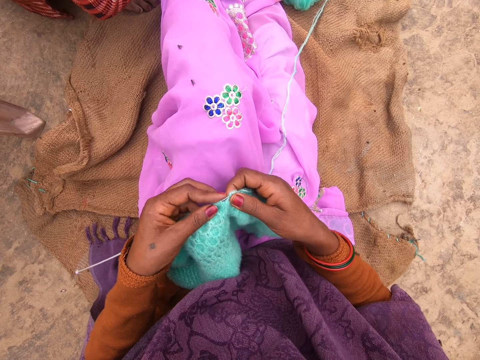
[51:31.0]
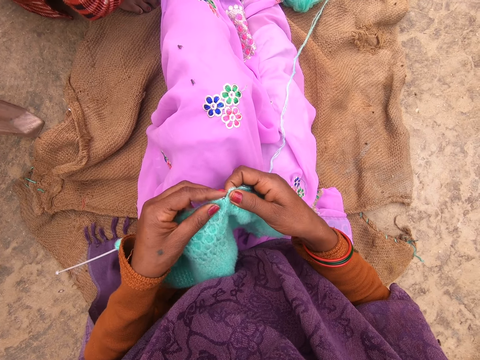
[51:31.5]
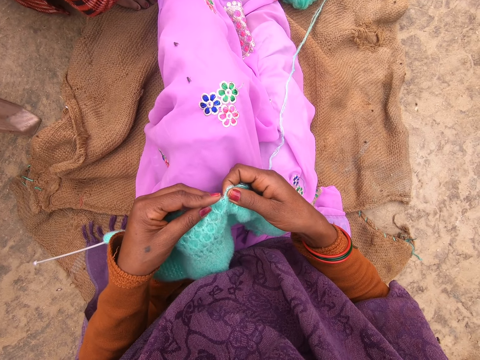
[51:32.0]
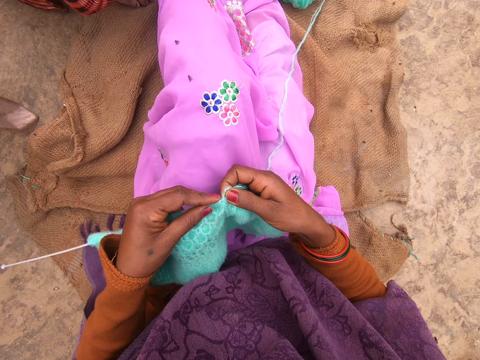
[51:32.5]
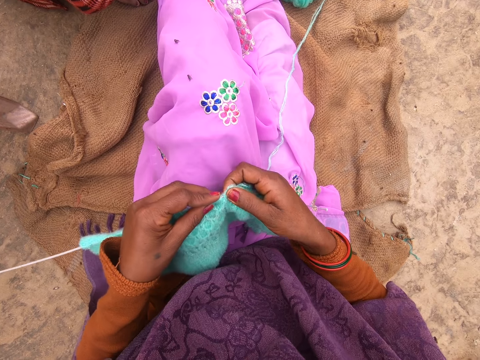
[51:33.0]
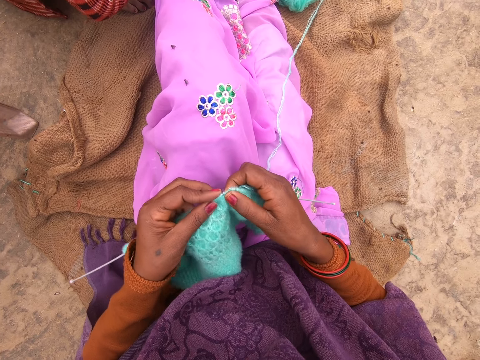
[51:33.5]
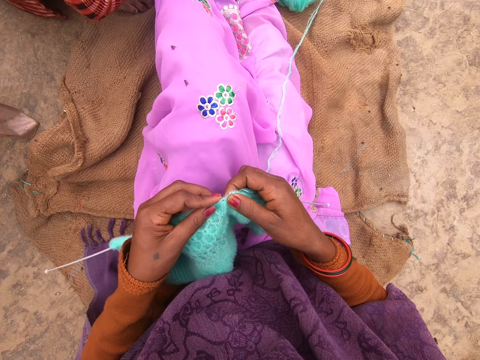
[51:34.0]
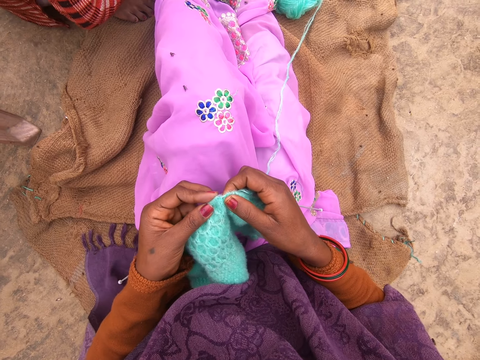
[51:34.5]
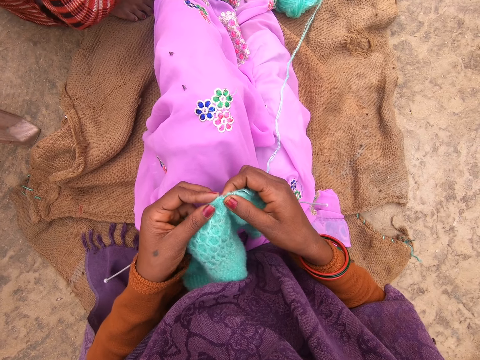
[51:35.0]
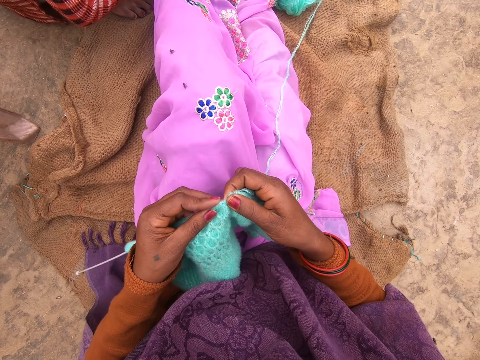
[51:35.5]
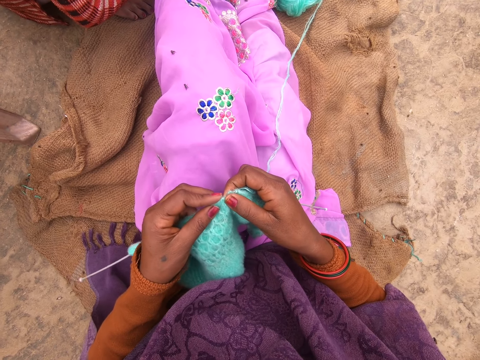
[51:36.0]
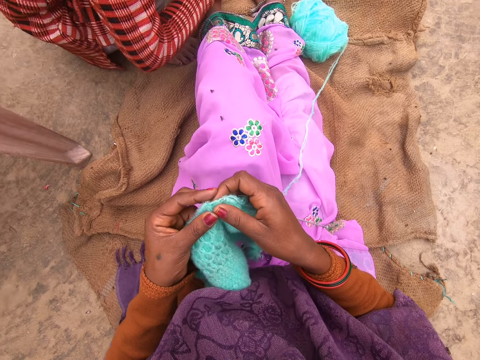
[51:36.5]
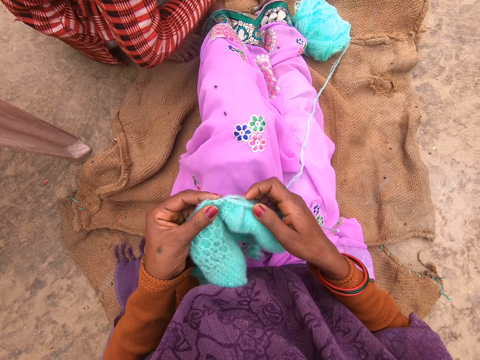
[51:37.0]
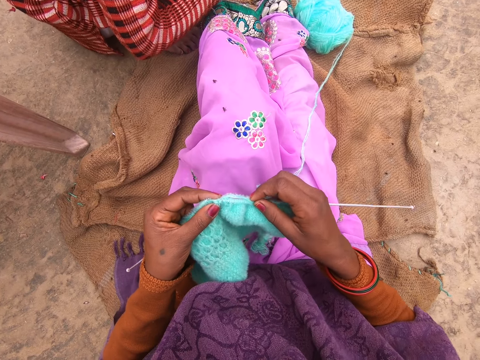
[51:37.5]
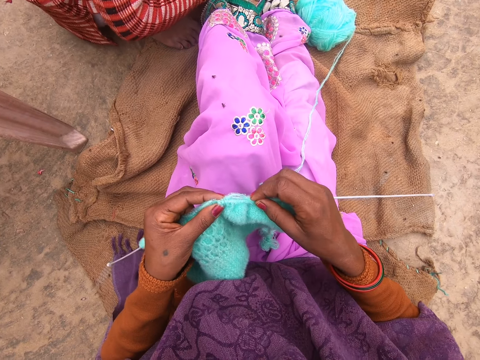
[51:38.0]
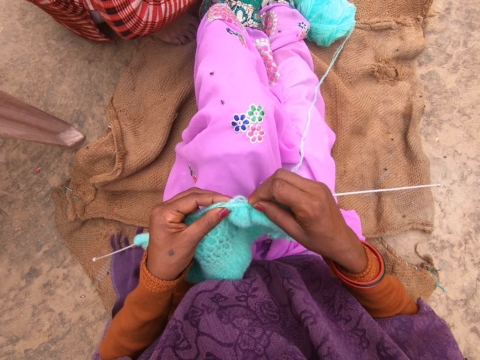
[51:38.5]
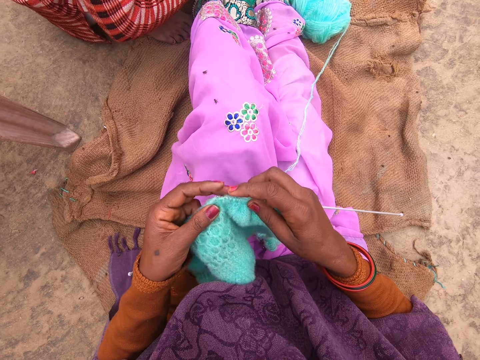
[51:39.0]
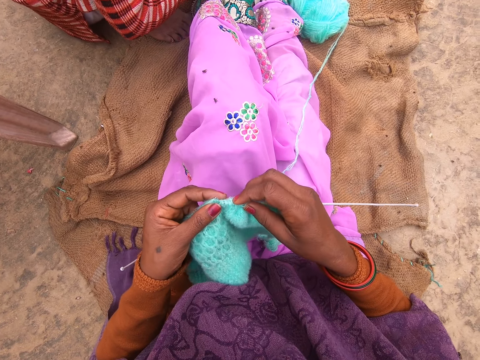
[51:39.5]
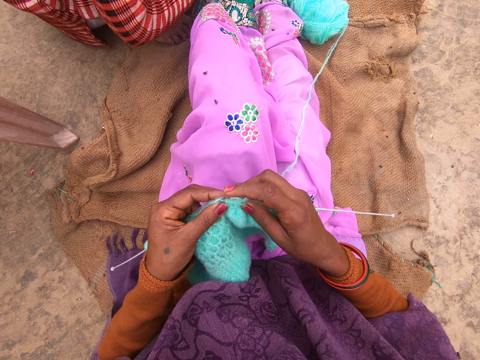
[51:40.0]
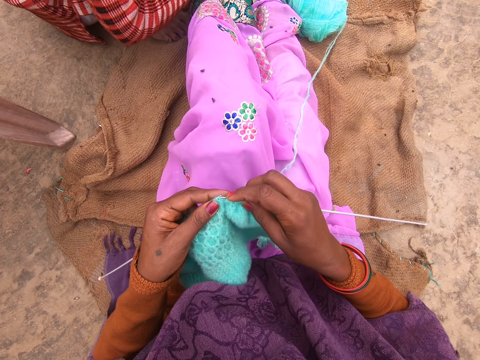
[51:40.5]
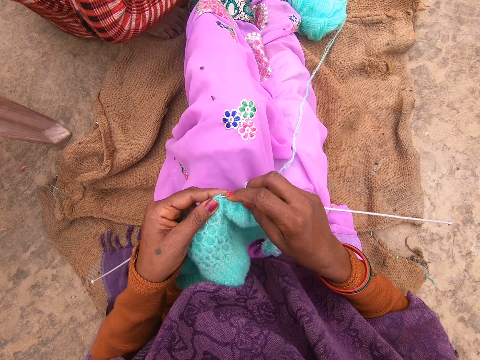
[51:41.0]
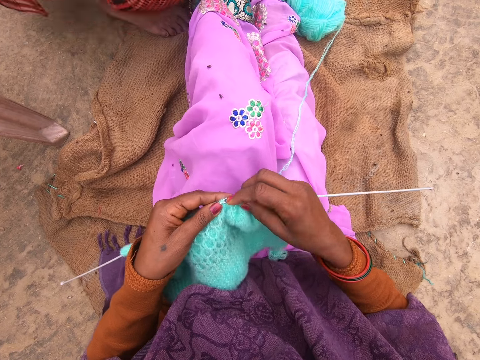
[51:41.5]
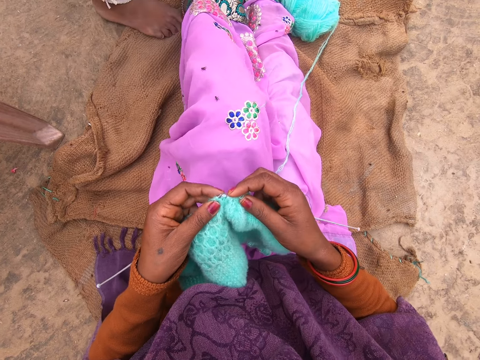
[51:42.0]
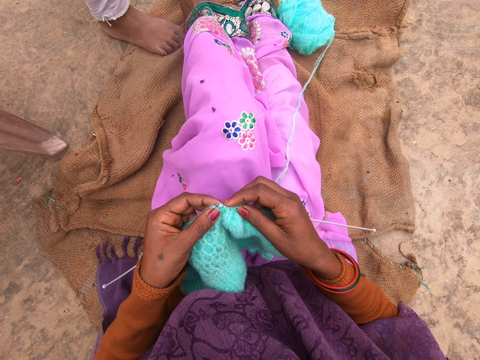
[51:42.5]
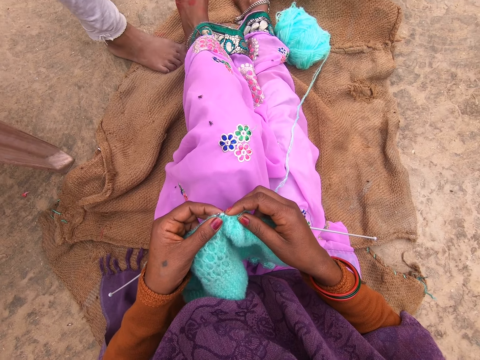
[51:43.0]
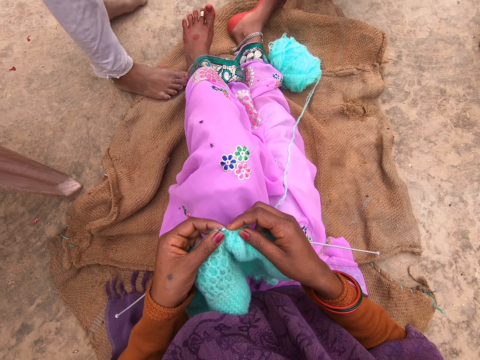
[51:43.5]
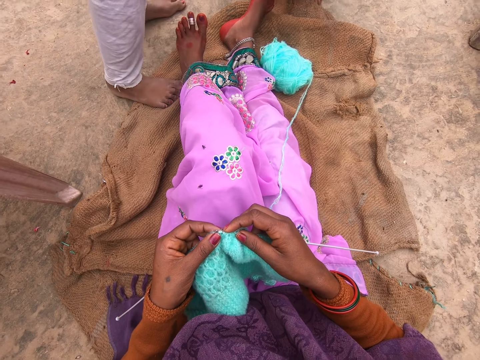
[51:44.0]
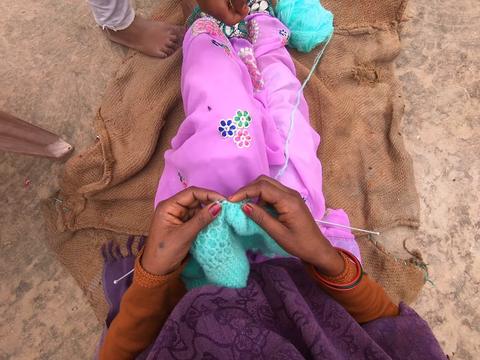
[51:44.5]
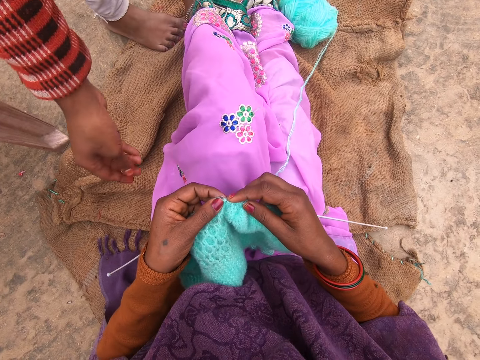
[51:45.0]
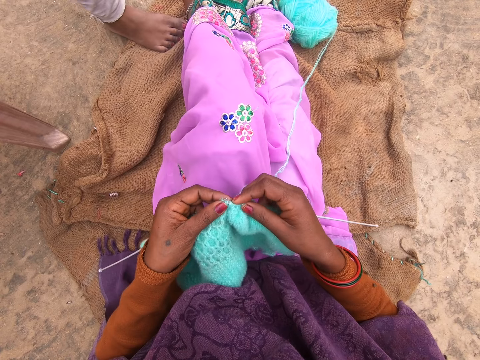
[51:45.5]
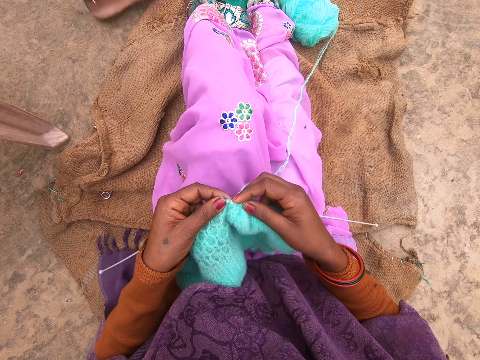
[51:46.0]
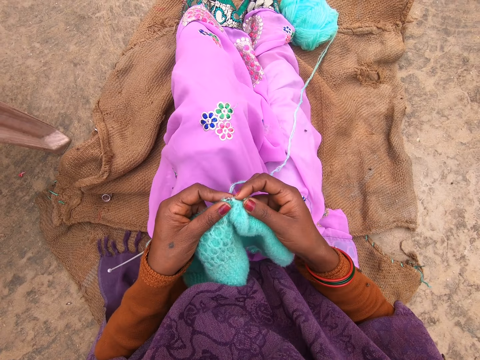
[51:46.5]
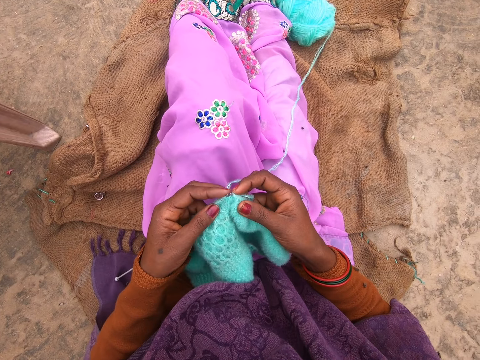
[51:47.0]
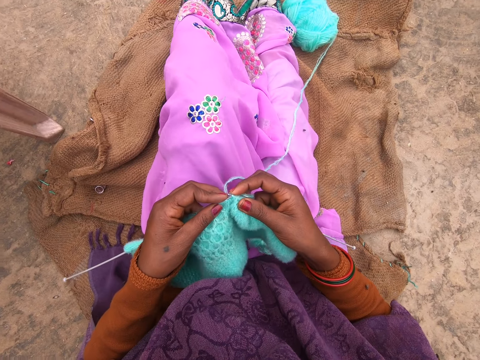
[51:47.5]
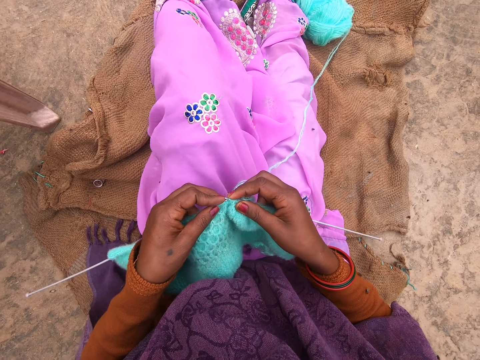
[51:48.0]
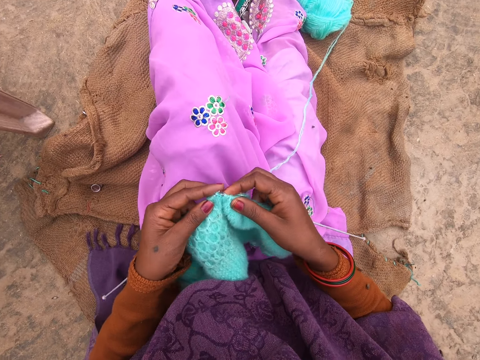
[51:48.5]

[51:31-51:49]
A person stands up. The camera wearer talks. The person talks, drops the ring and walks away. The camera wearer moves her leg.

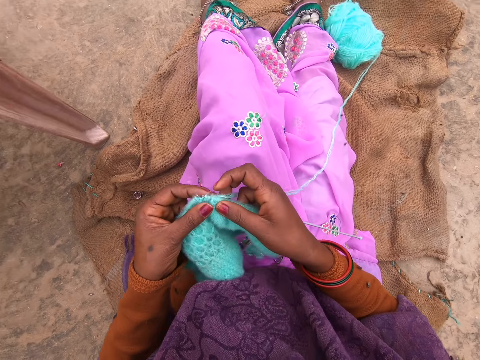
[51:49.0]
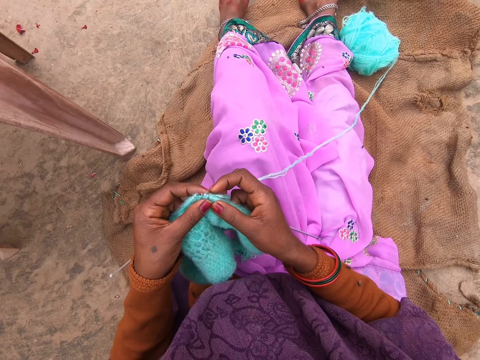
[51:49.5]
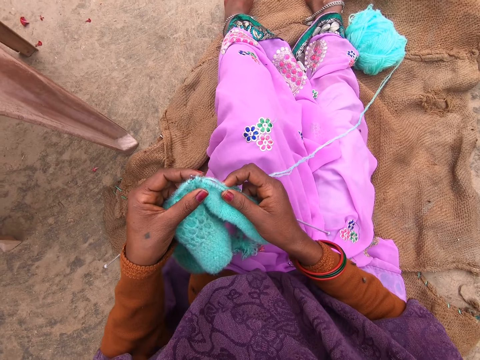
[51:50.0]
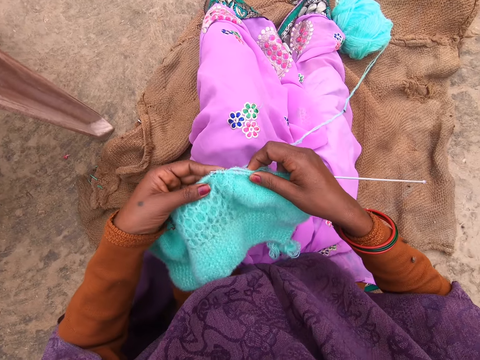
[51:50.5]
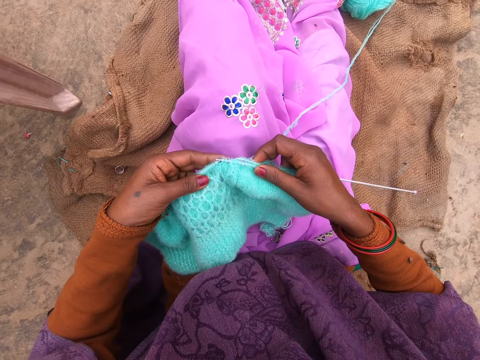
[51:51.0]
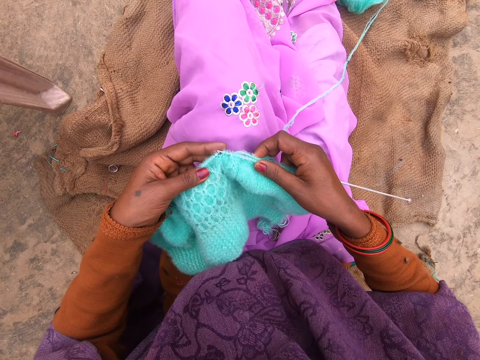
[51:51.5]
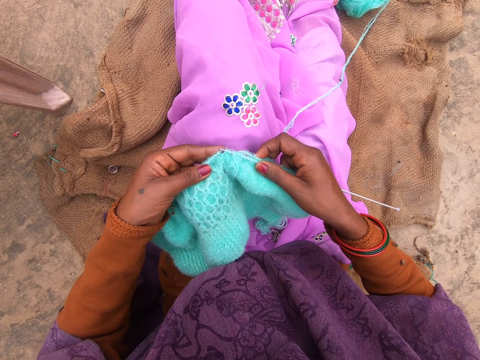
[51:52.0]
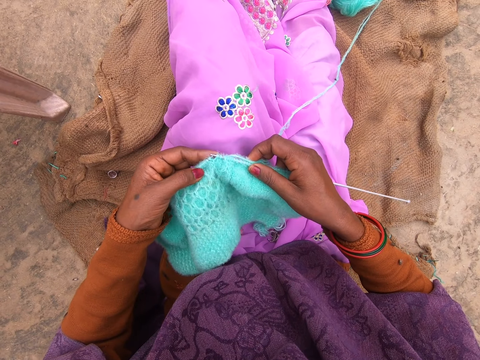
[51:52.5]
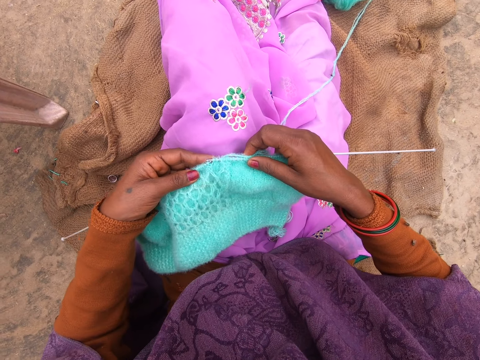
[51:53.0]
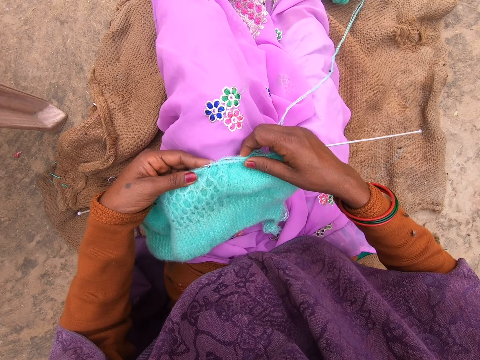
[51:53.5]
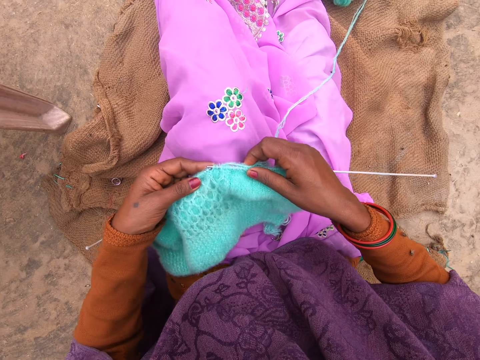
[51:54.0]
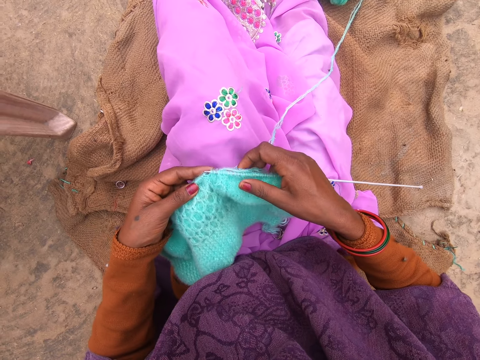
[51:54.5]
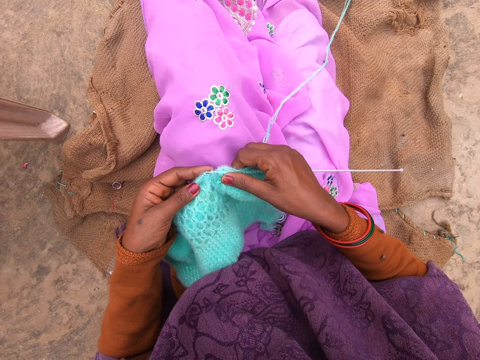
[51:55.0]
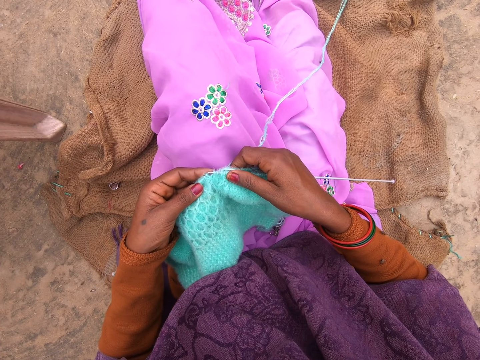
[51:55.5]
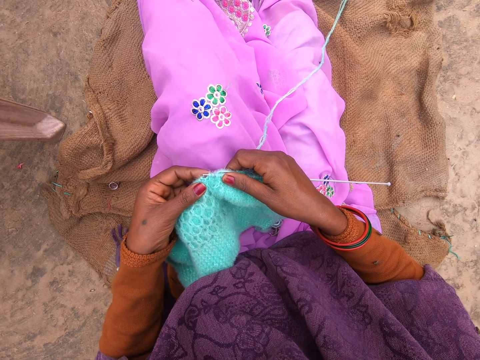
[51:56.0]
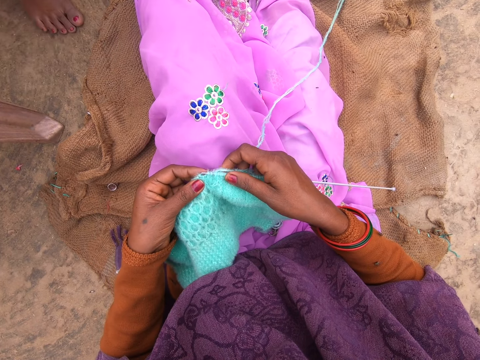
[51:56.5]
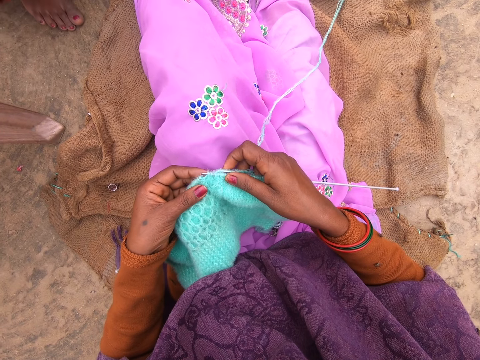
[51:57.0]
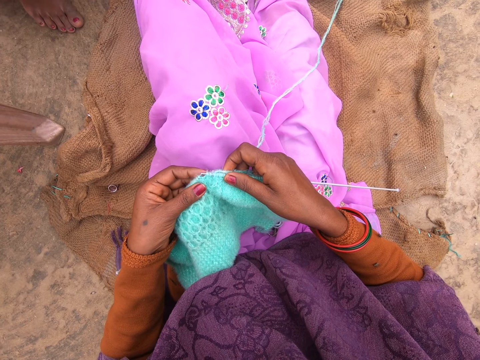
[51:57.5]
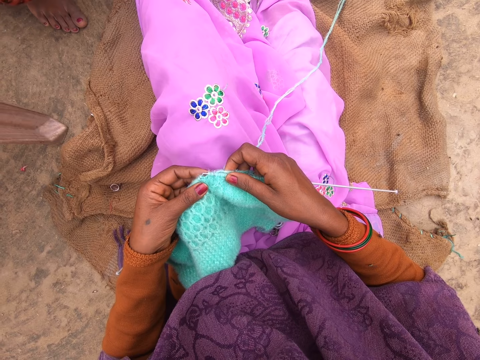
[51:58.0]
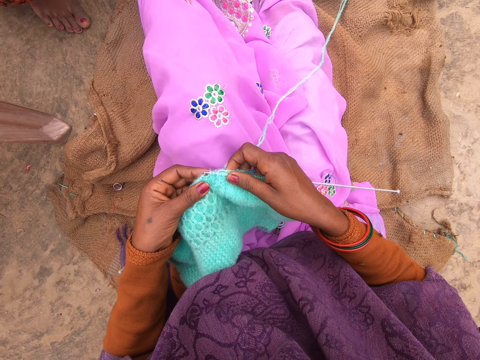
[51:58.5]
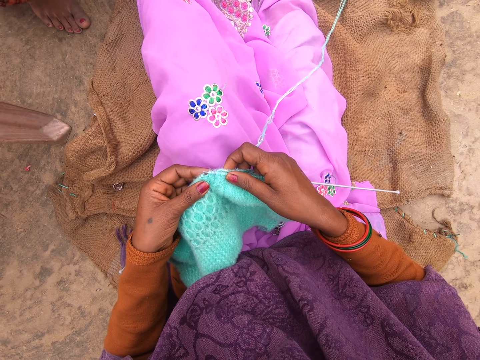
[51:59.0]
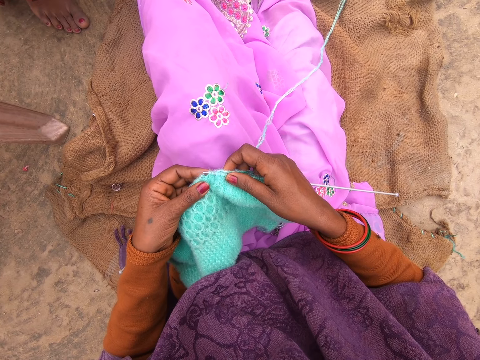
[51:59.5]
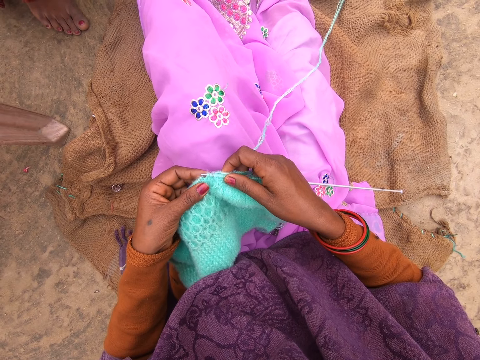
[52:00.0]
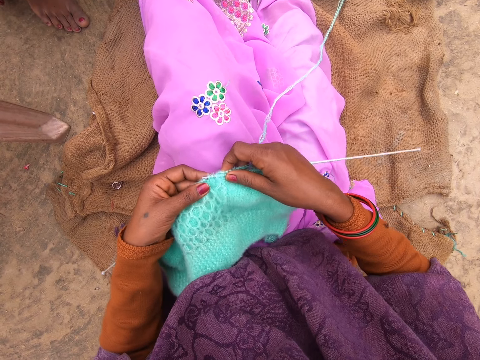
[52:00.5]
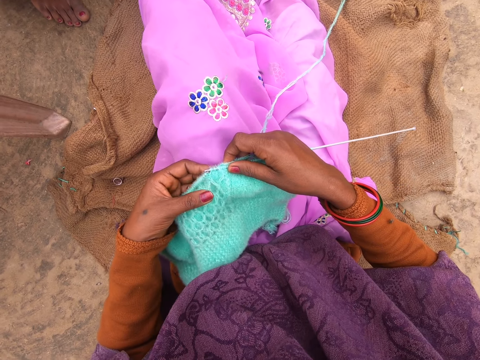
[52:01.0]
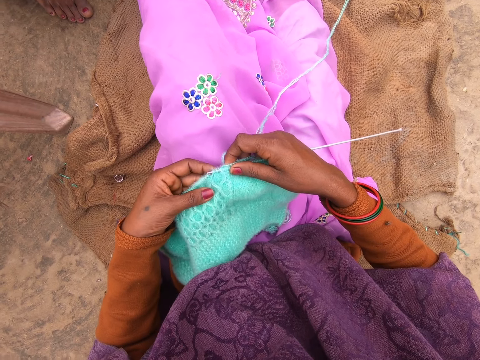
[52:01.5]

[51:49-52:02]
The camera wearer moves. They check the fabric.
